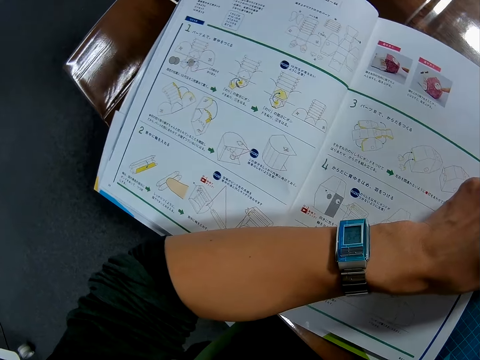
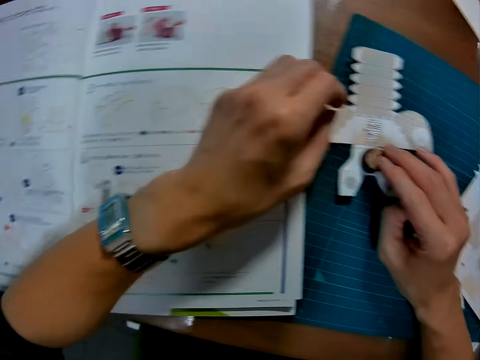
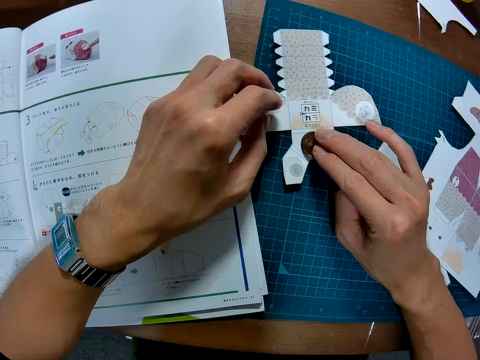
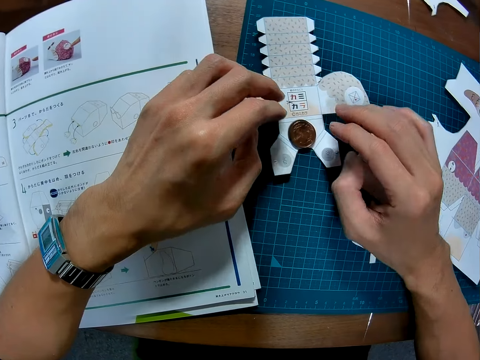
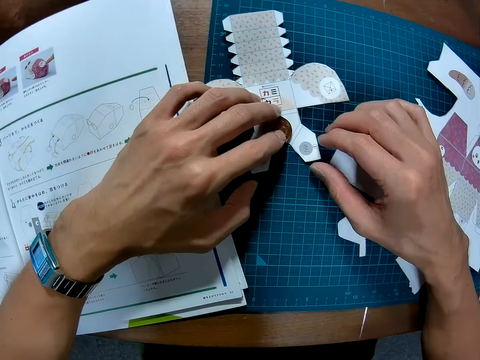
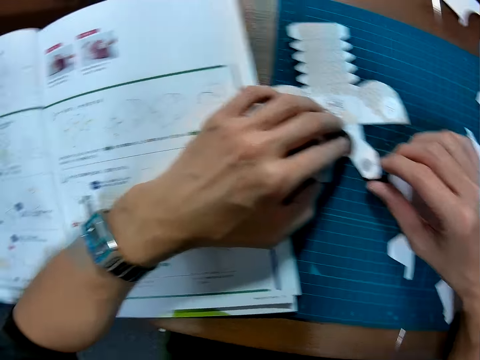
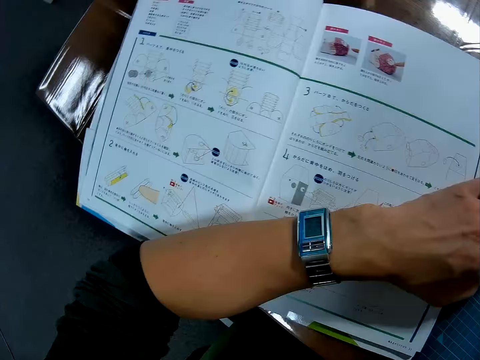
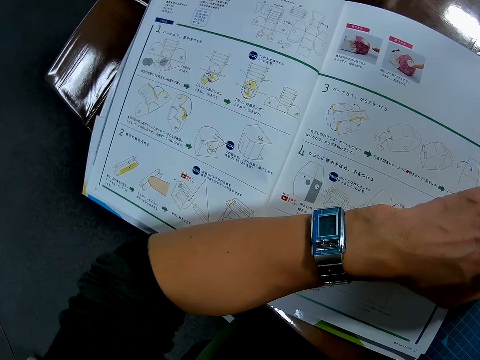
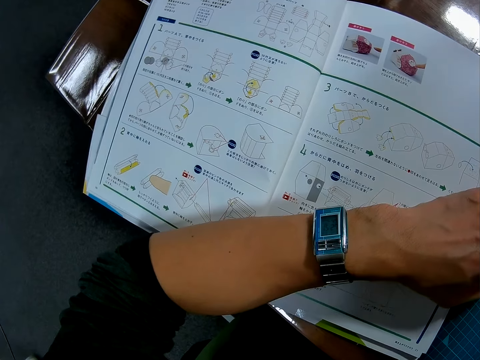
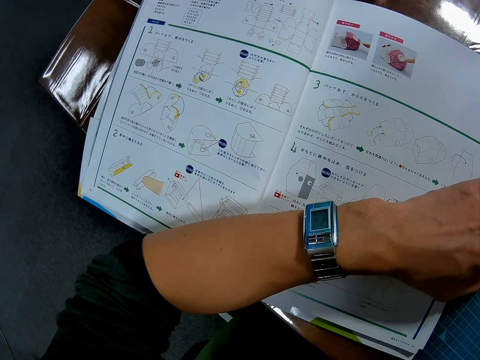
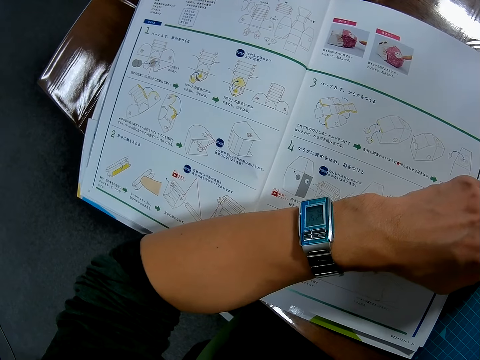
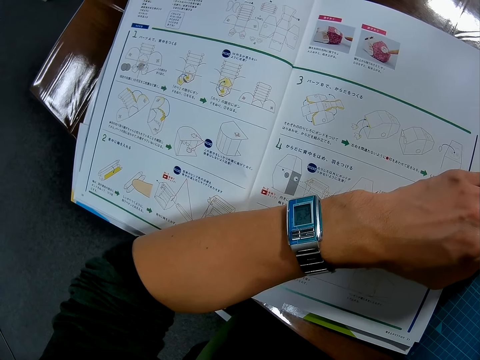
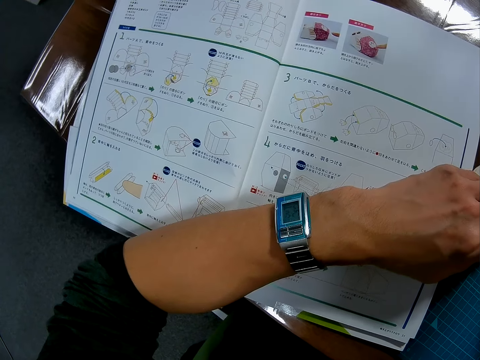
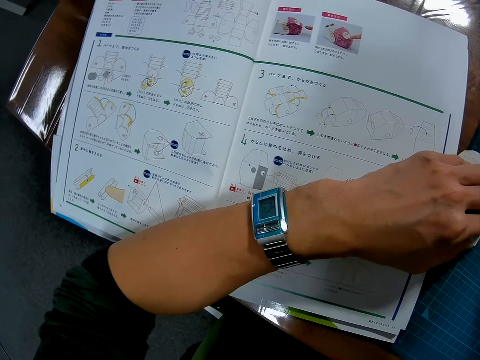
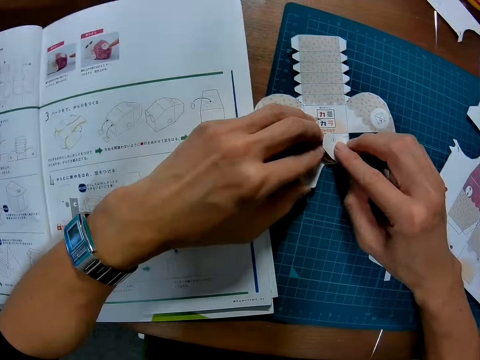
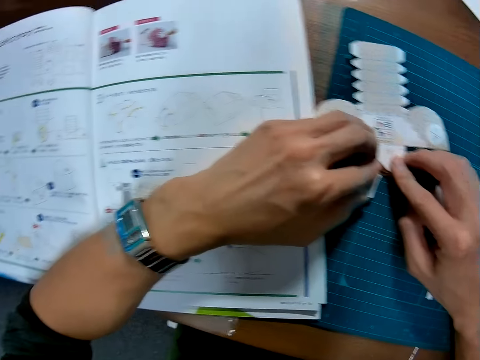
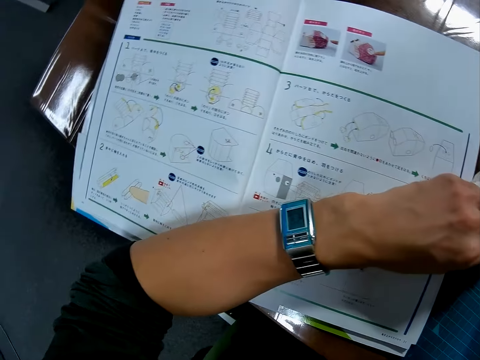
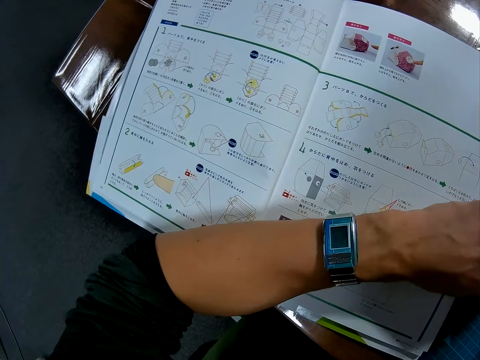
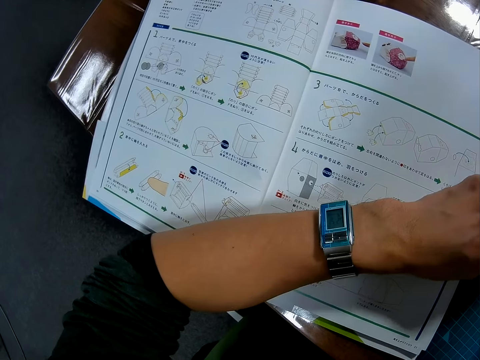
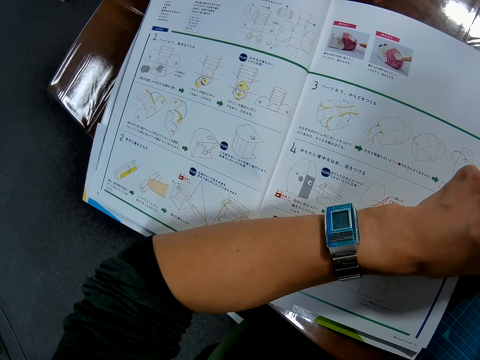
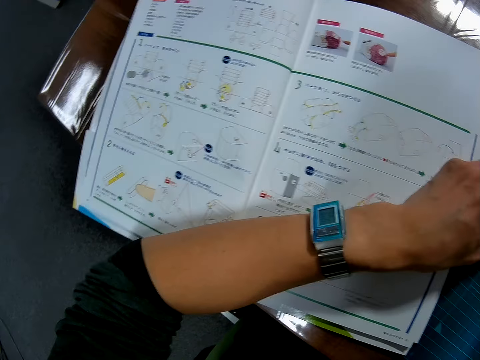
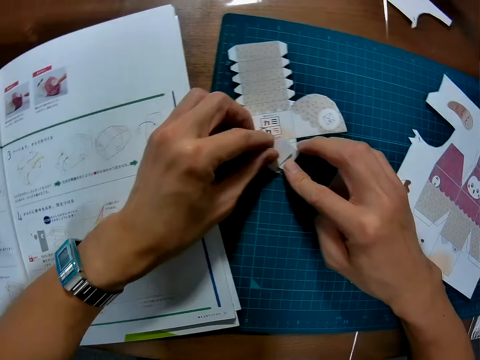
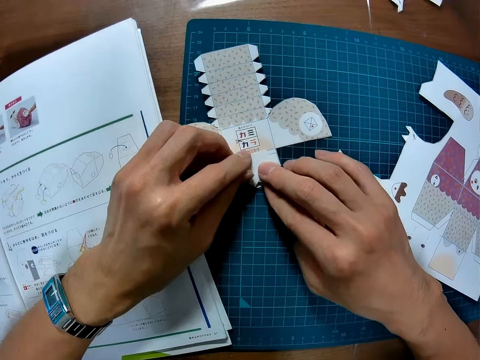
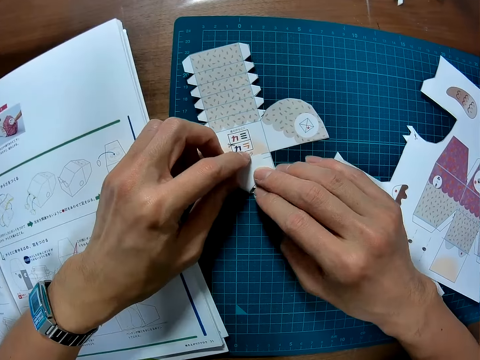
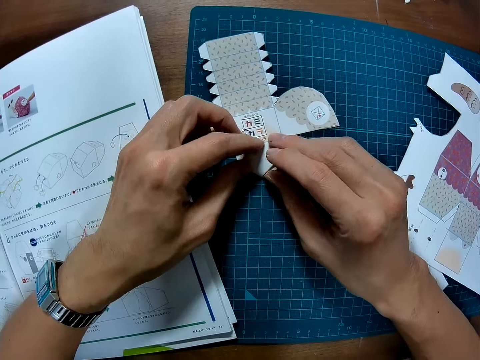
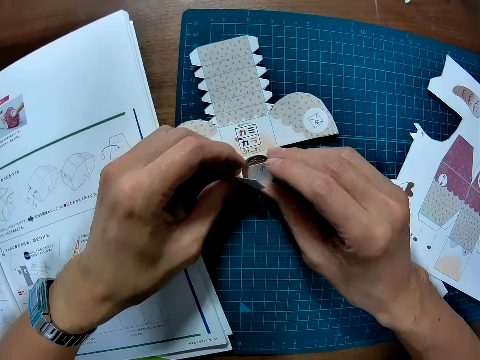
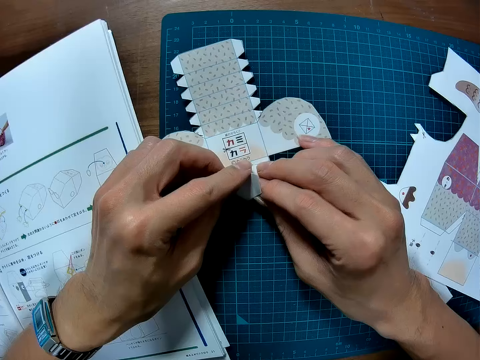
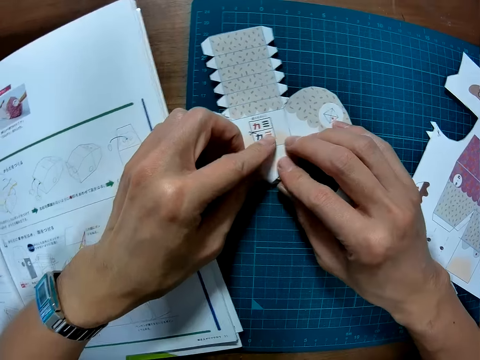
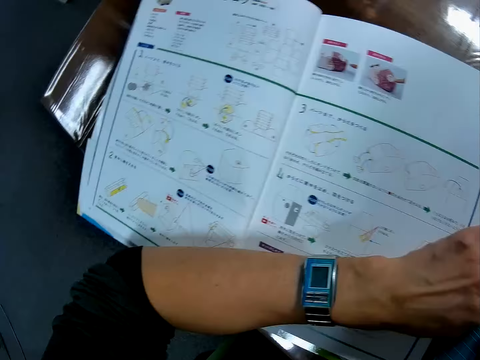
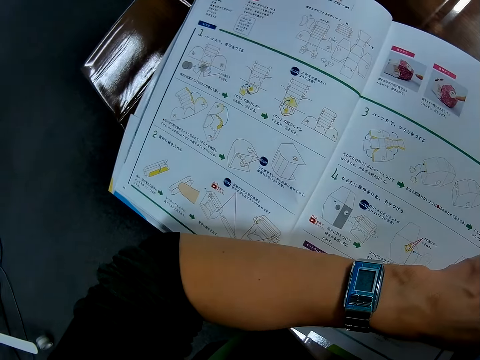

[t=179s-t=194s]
The camera wearer places a round piece on the puzzle piece. They fold the puzzle piece.

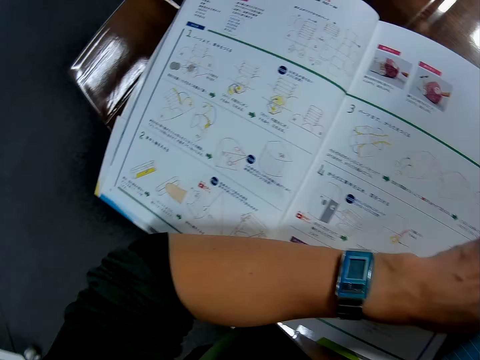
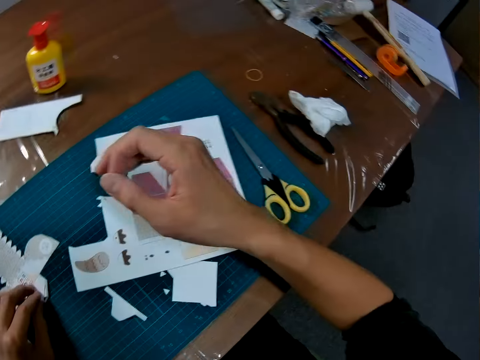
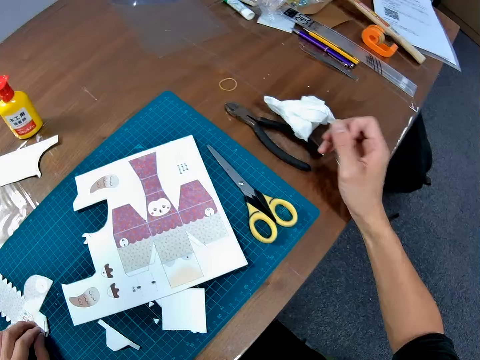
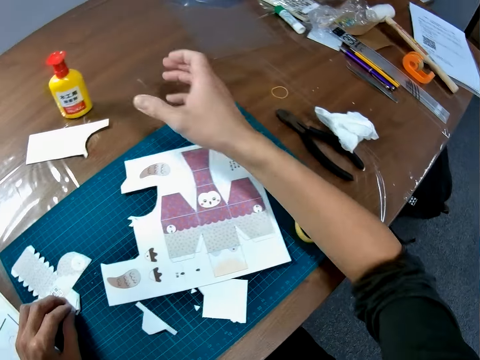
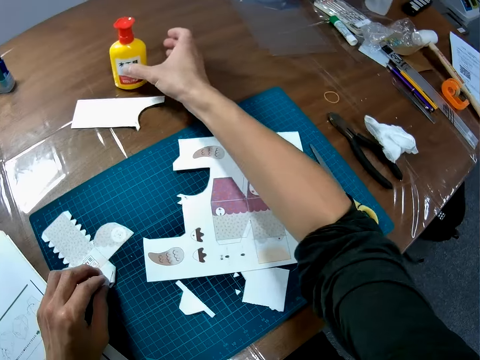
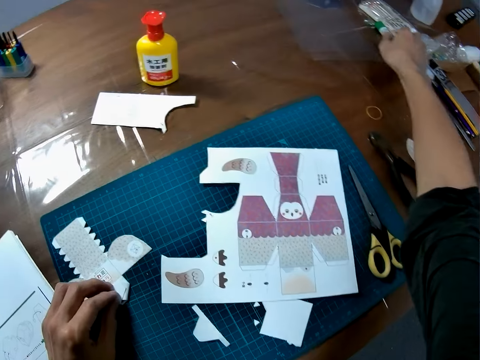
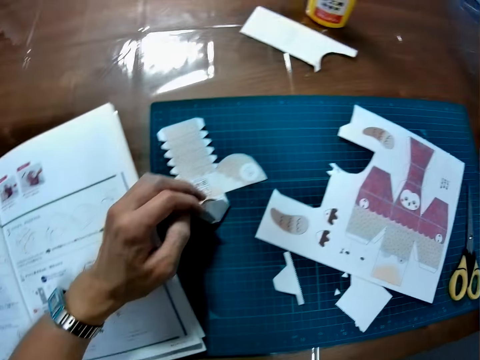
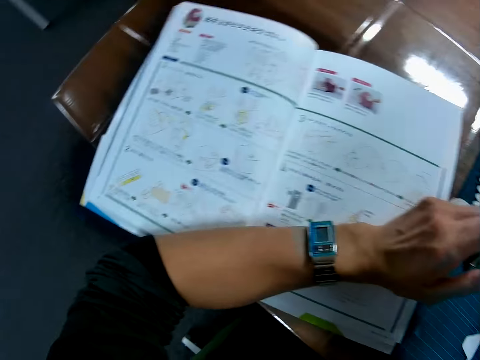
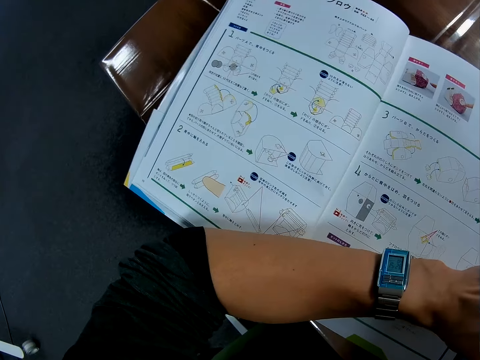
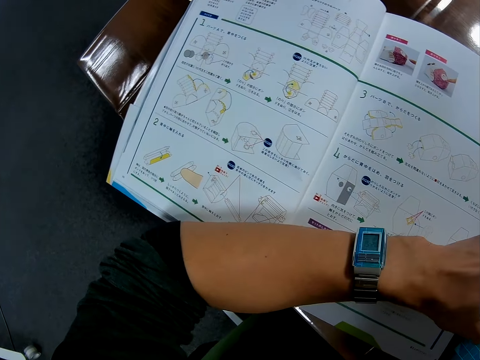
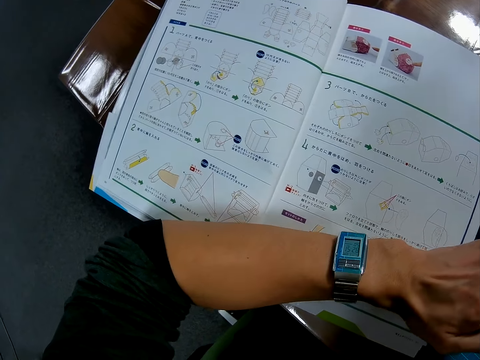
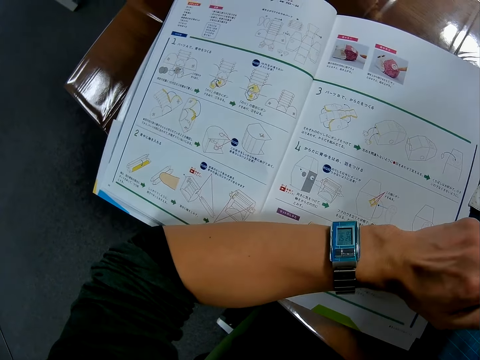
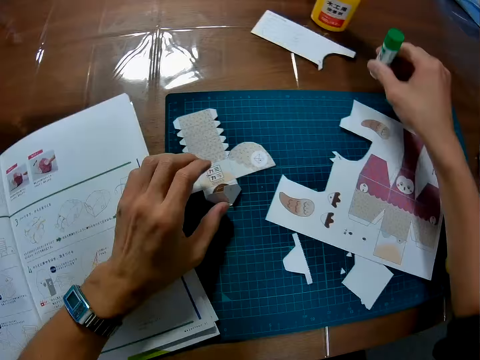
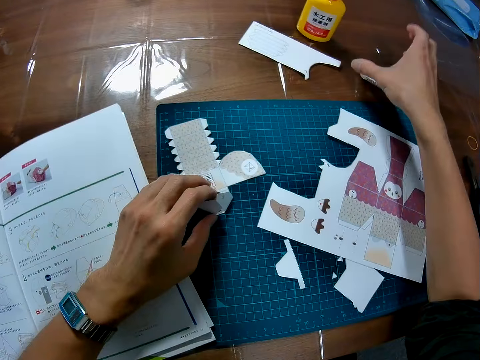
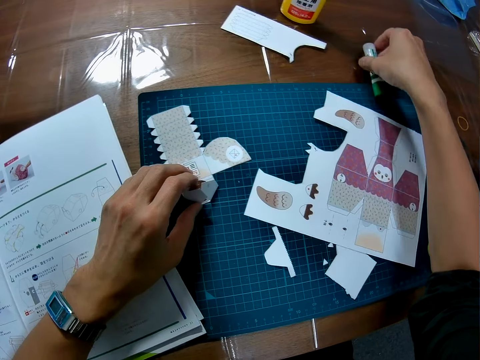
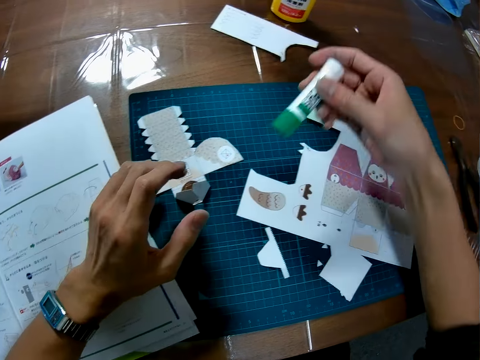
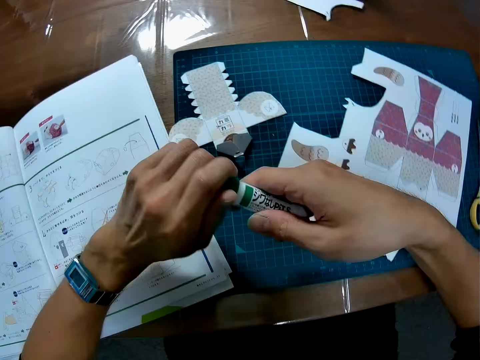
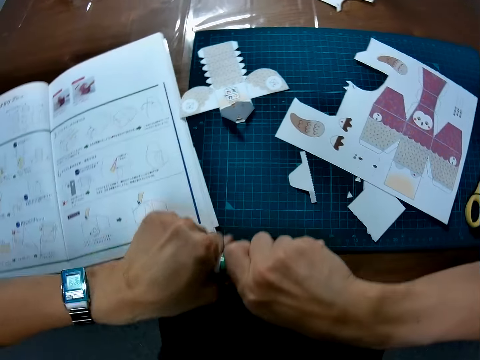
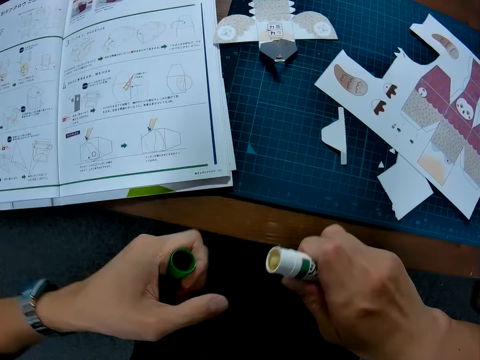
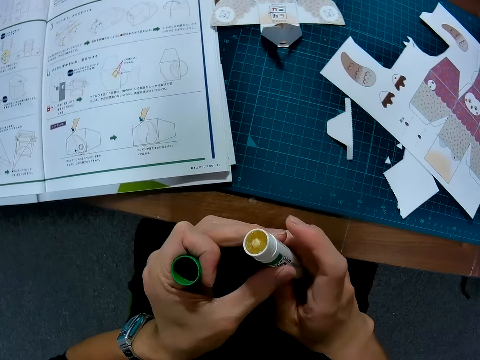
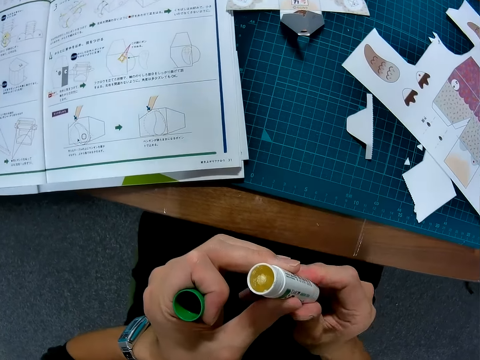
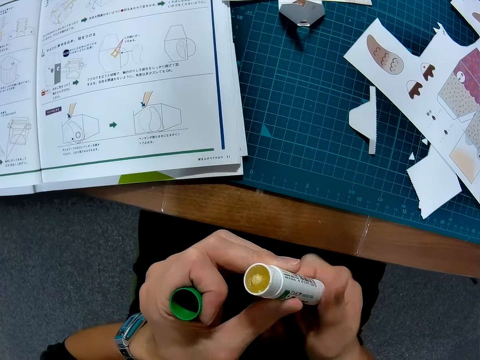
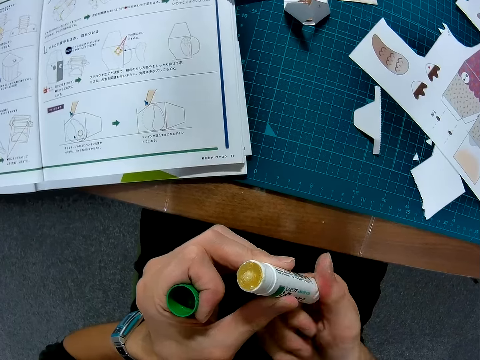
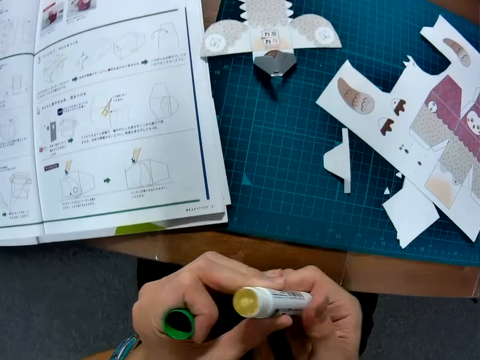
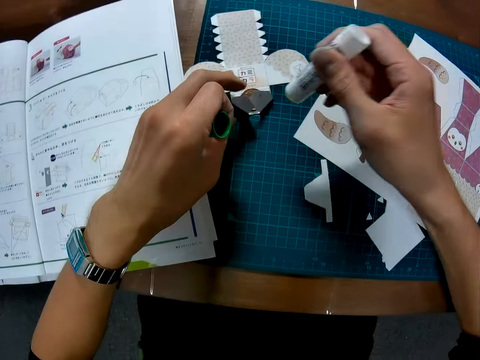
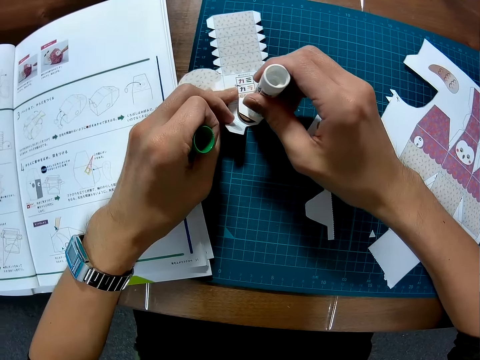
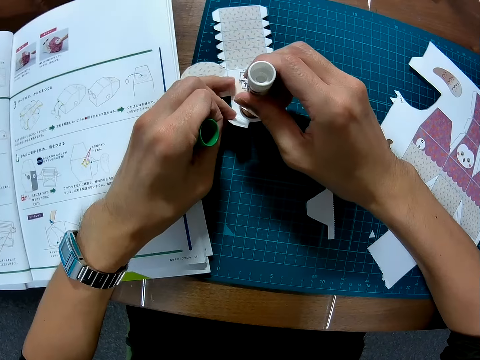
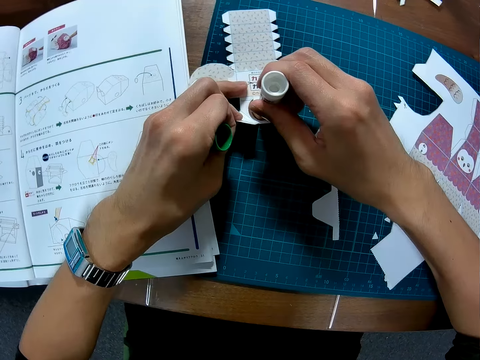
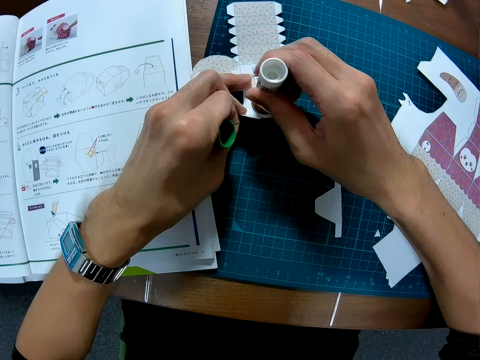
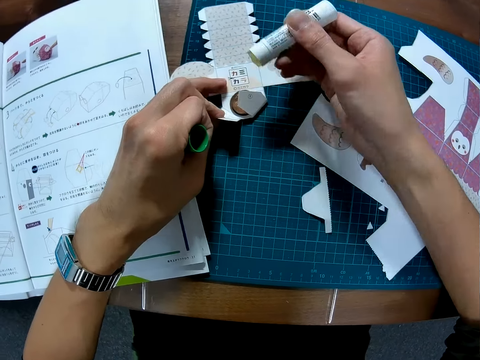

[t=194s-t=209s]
The camera wearer picks up the glue. They drop the glue. They pick up the glue. They open the glue. They roll out the glue. They apply the glue to the puzzle piece.
